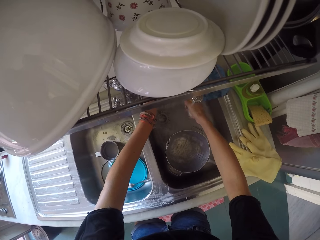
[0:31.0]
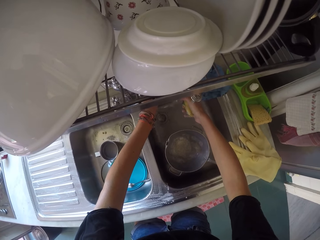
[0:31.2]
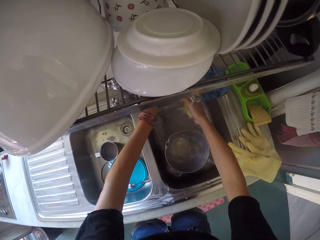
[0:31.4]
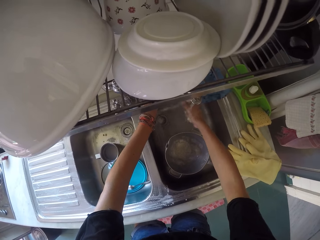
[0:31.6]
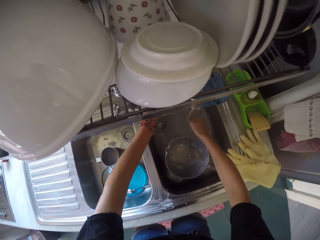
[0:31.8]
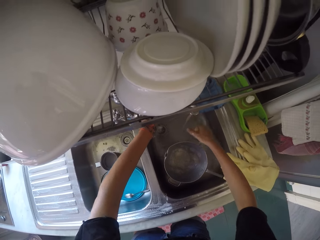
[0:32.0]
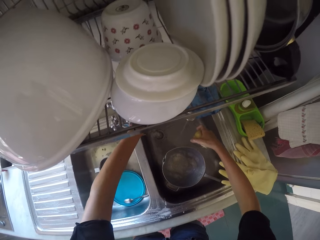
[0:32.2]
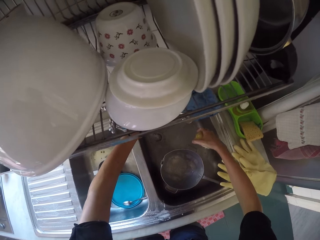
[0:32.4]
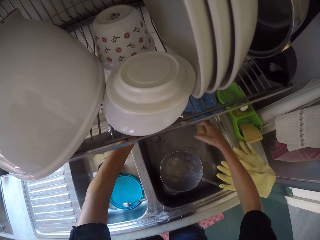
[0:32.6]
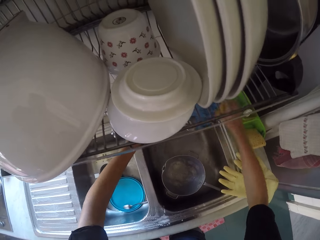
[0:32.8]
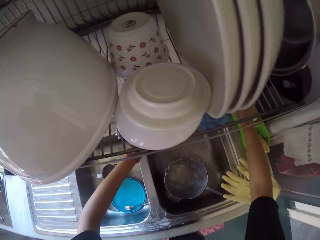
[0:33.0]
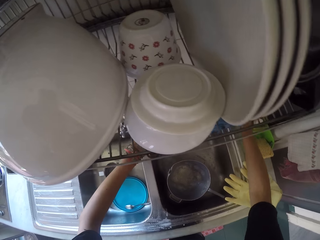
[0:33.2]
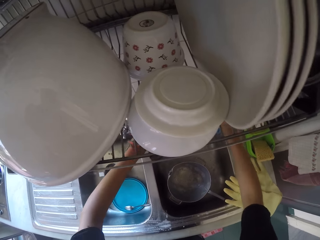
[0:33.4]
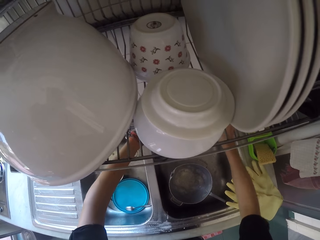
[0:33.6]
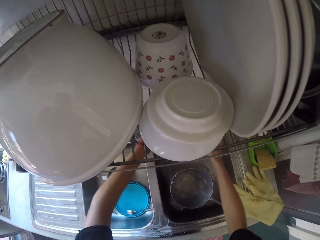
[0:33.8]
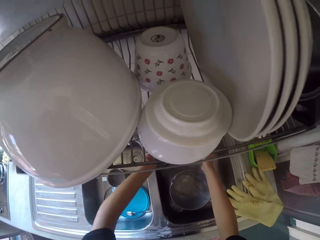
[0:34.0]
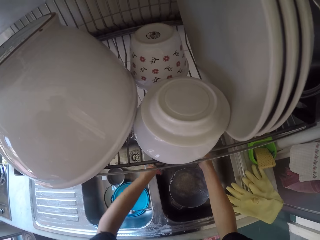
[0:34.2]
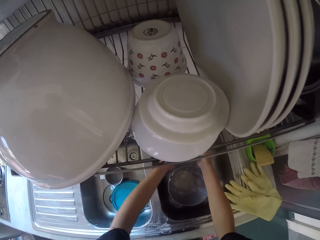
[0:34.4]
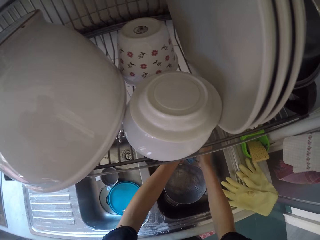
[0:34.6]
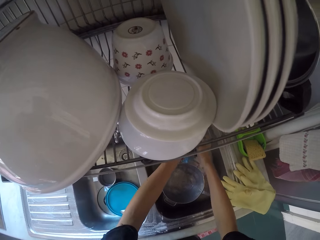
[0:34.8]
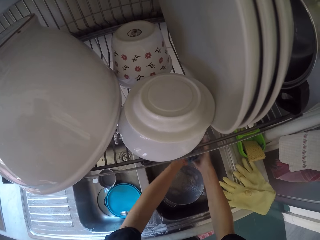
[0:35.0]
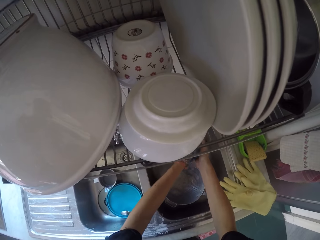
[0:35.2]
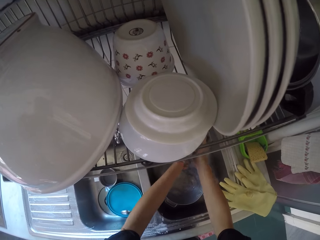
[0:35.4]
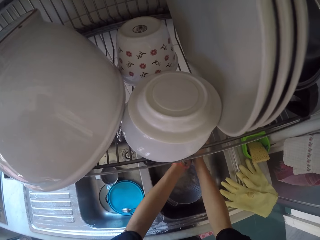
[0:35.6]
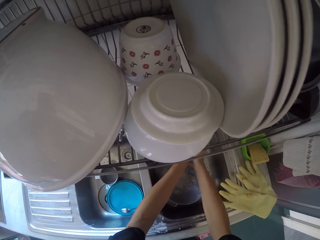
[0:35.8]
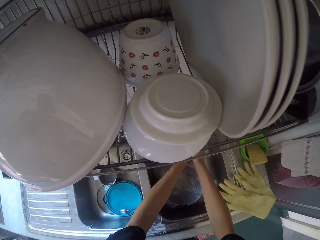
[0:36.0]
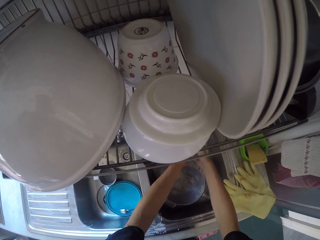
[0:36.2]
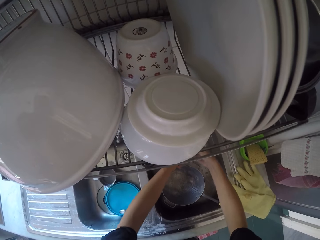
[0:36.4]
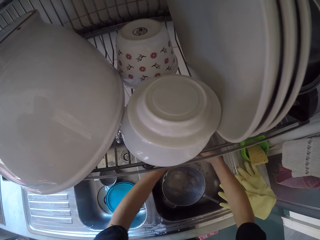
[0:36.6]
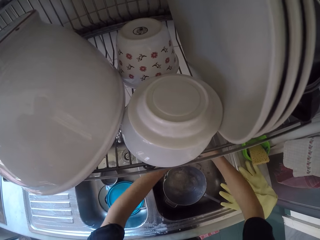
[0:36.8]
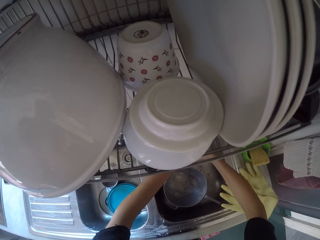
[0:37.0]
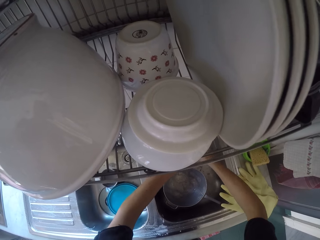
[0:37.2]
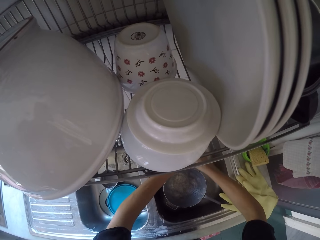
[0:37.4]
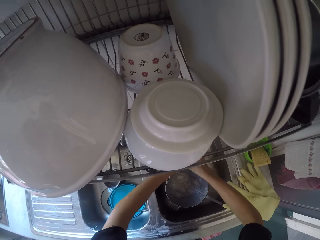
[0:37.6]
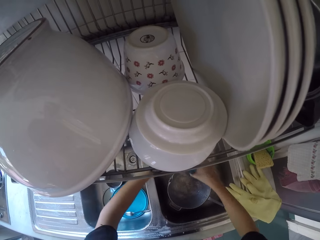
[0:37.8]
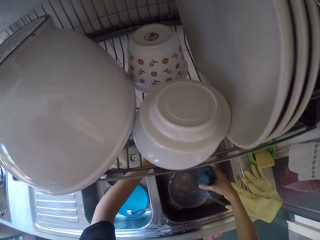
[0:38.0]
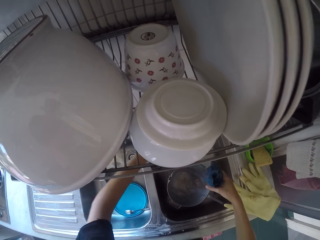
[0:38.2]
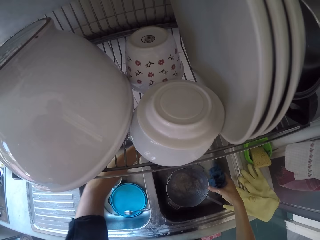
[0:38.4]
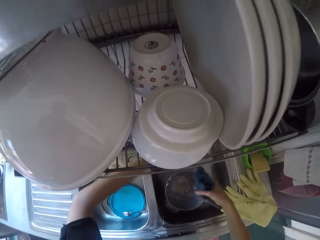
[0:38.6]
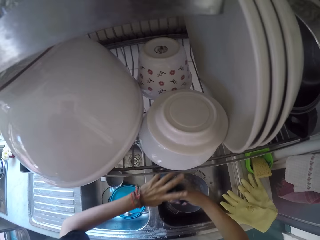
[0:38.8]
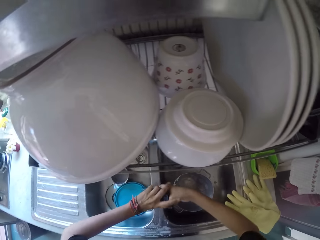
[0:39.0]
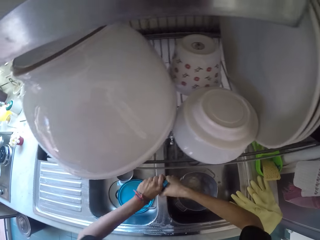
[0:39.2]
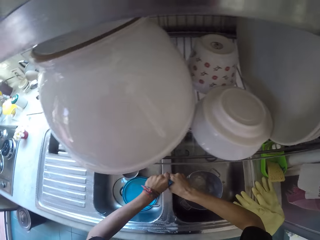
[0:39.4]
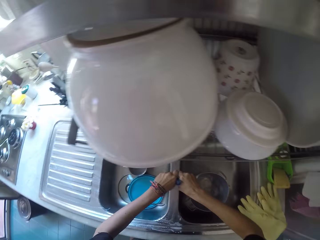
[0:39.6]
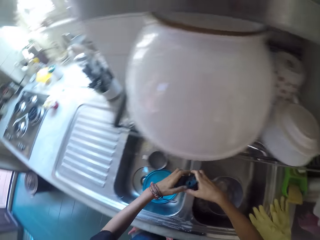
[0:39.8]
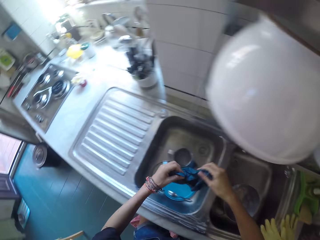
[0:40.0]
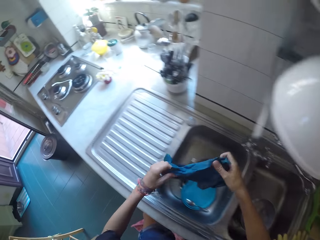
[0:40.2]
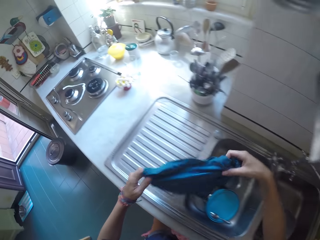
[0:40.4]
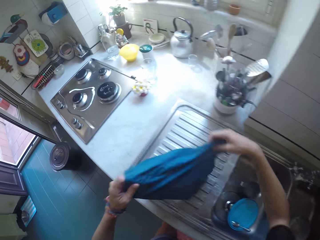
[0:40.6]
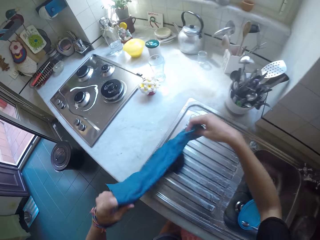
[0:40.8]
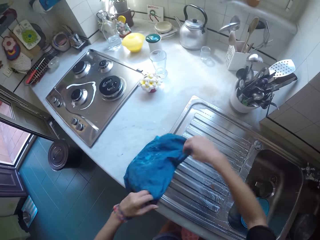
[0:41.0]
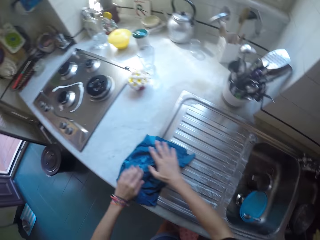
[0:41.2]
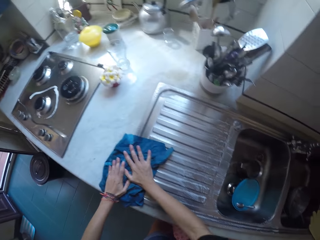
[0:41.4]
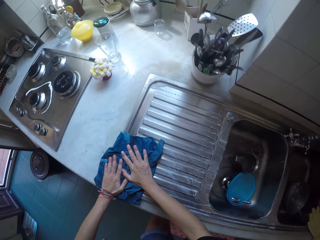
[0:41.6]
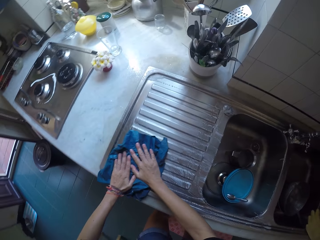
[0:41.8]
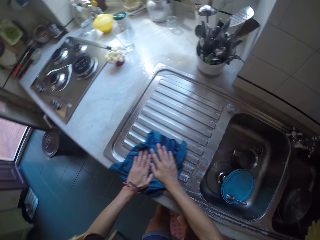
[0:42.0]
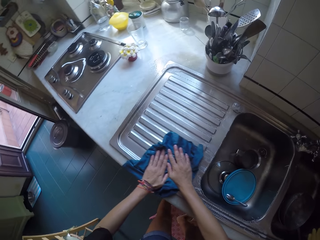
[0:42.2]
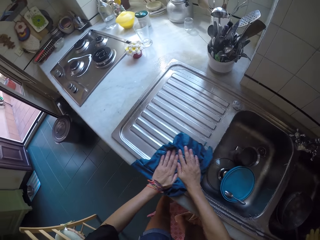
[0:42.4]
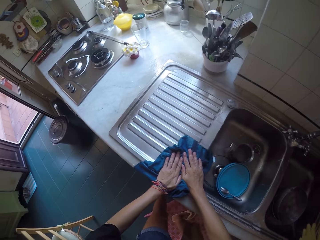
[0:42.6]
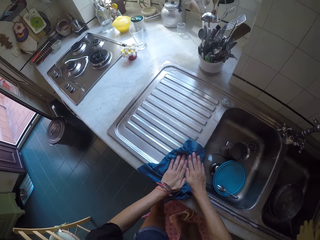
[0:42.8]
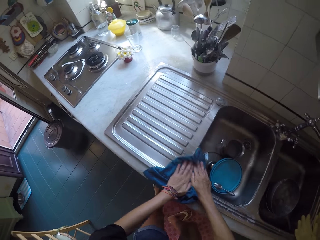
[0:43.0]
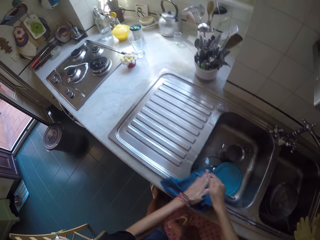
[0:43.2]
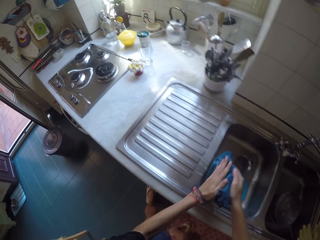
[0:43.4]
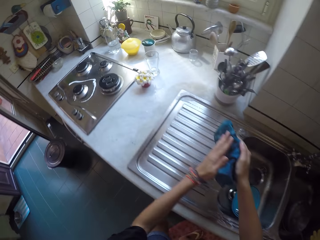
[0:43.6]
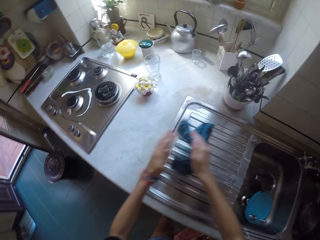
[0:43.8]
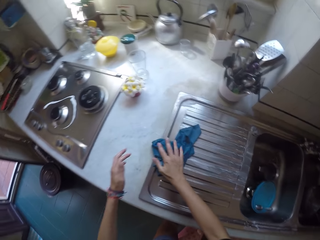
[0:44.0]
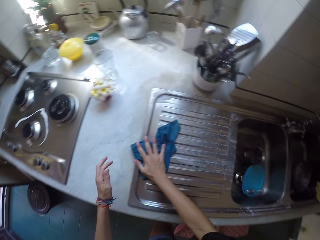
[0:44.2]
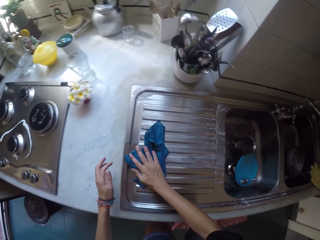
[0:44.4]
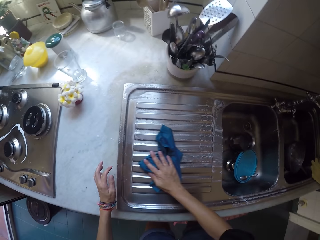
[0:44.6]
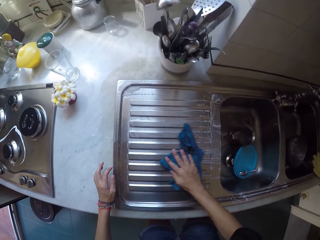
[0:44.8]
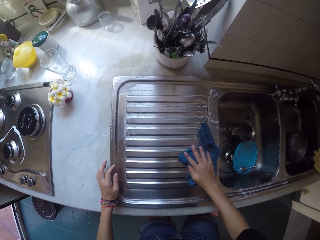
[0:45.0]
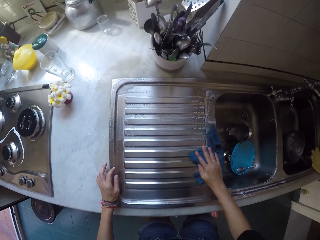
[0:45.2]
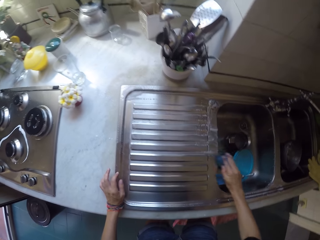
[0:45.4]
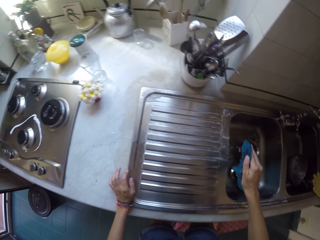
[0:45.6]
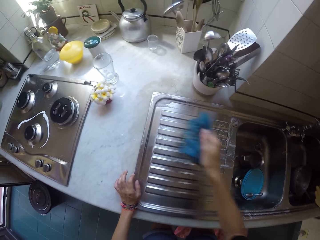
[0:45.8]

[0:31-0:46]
The camera wearer cleans the rag. They rinse water from the rag. They wipe the sink.

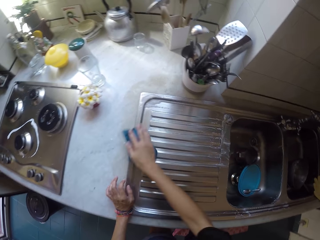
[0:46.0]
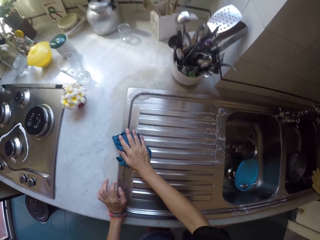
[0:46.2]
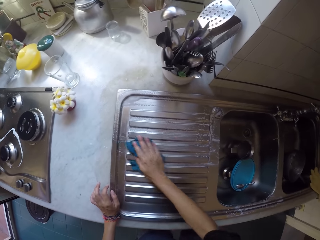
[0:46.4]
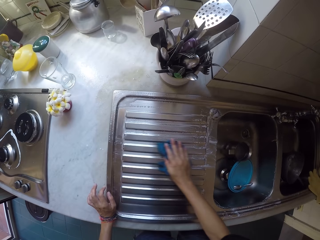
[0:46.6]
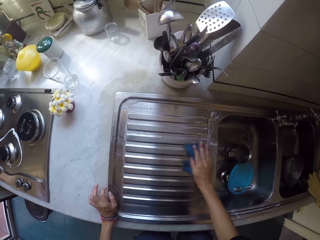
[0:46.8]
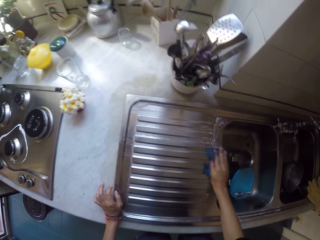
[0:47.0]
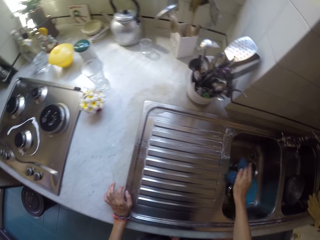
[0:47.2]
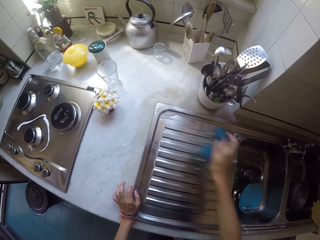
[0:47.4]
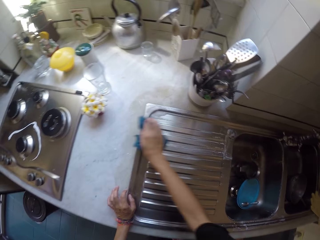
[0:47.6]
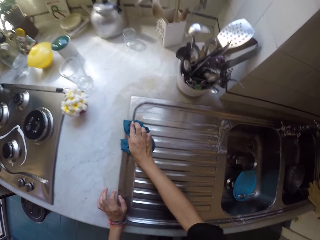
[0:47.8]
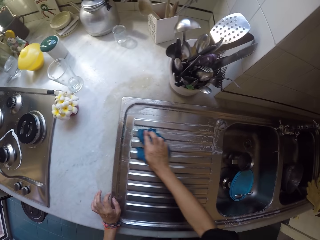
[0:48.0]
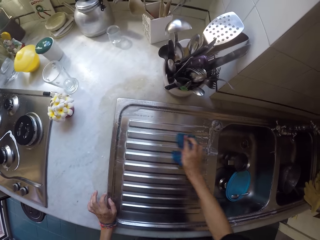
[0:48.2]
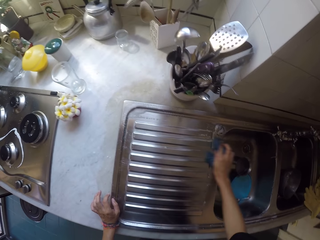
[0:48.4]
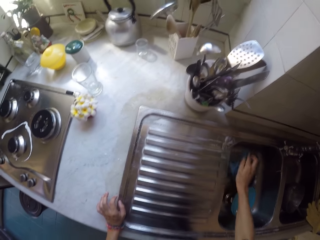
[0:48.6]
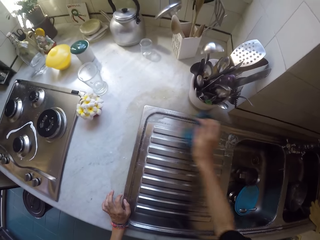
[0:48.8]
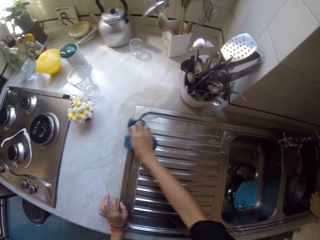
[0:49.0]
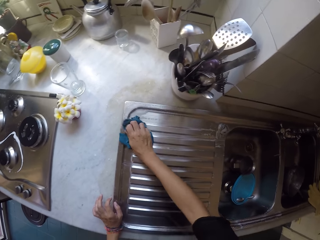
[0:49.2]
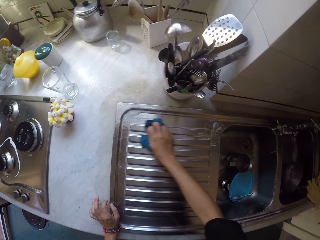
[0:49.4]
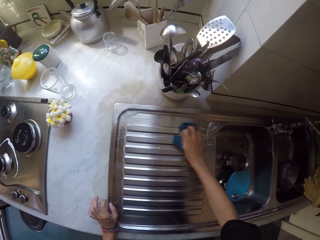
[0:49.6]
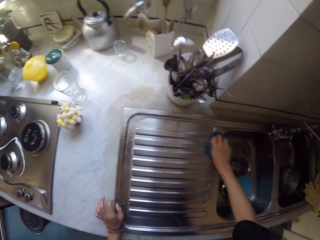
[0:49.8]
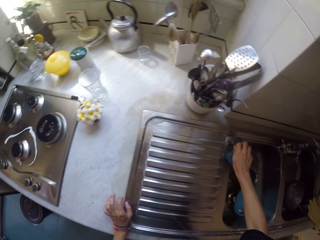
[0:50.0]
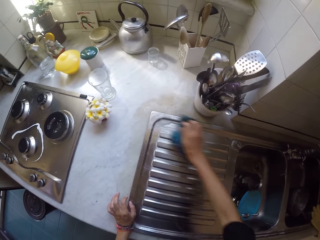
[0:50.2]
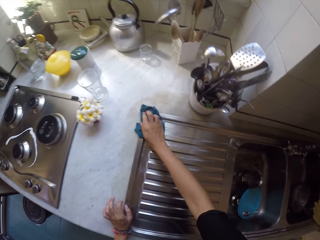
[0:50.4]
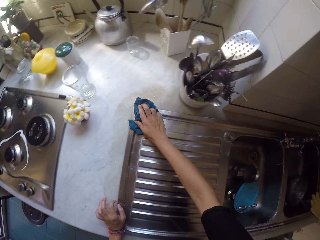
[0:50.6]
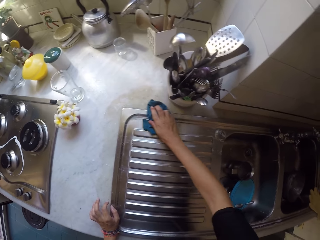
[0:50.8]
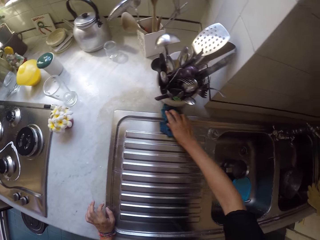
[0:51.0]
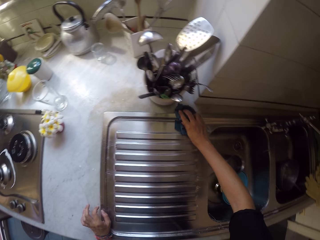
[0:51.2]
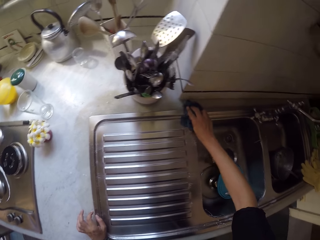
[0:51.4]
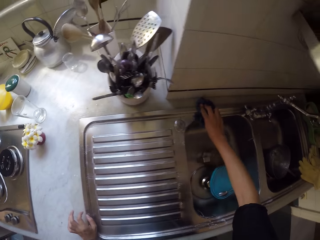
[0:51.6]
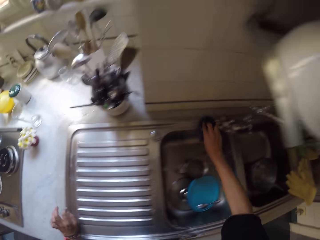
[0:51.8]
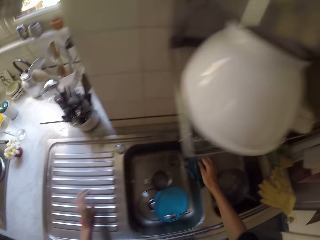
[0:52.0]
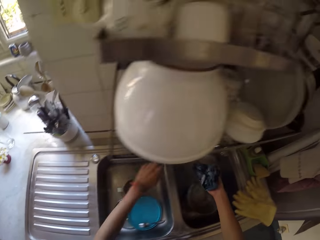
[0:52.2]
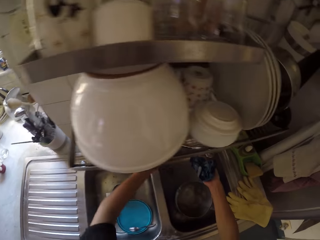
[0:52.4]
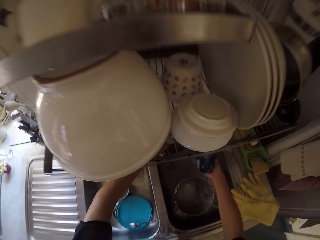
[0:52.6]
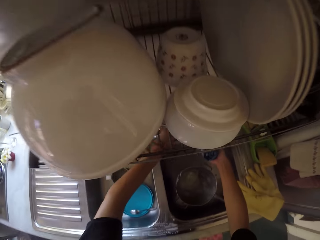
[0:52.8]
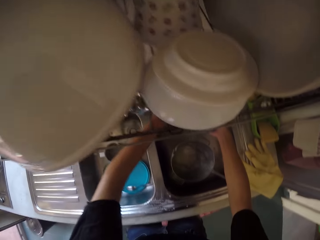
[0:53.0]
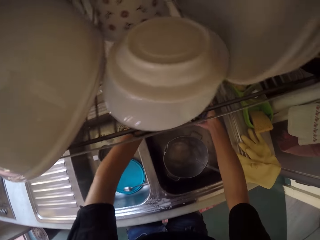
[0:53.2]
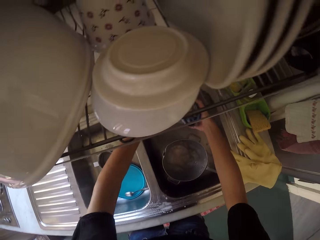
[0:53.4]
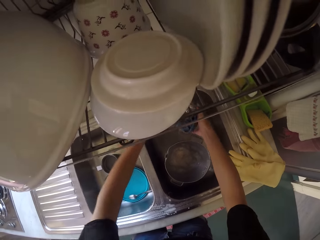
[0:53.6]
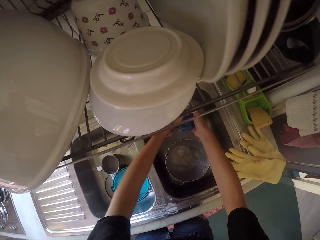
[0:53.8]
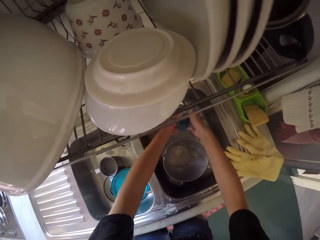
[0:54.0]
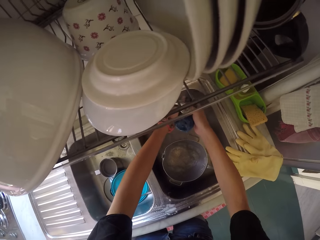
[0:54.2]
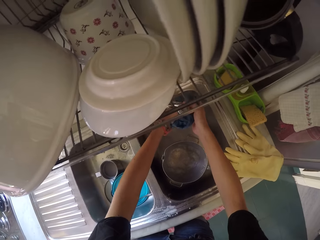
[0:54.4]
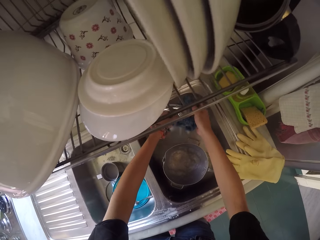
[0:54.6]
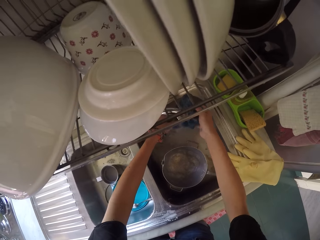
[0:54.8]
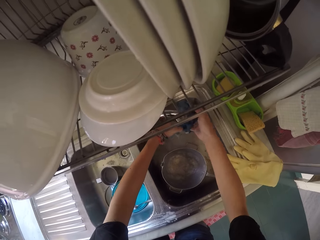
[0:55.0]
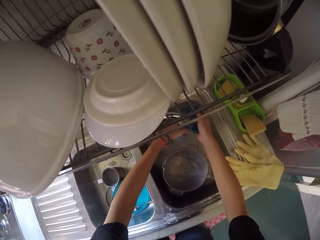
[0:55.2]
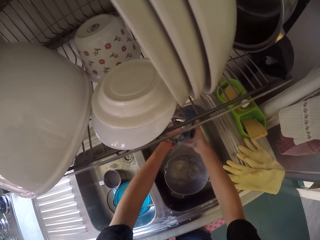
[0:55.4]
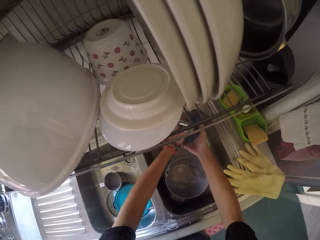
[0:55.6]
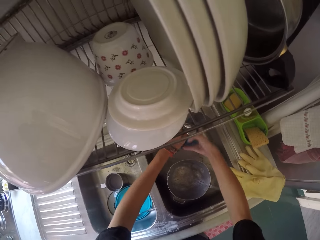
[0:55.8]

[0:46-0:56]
The camera wearer rinses a rag on the sink.
